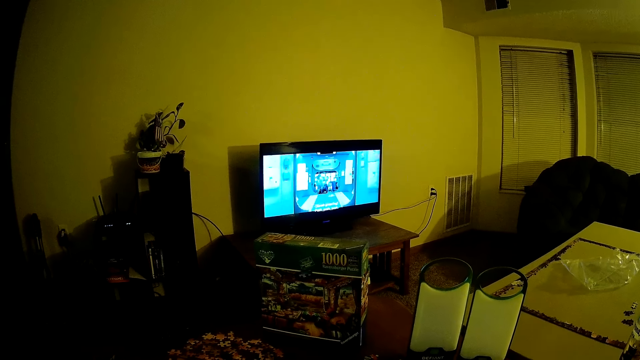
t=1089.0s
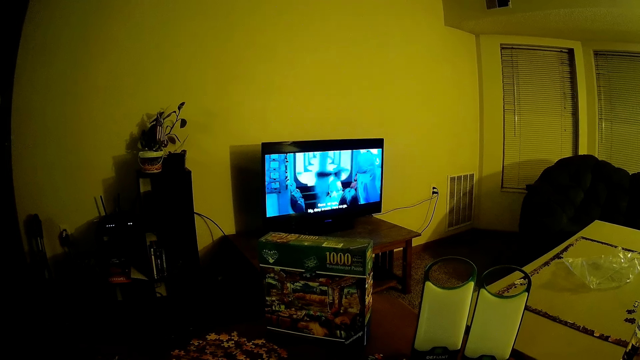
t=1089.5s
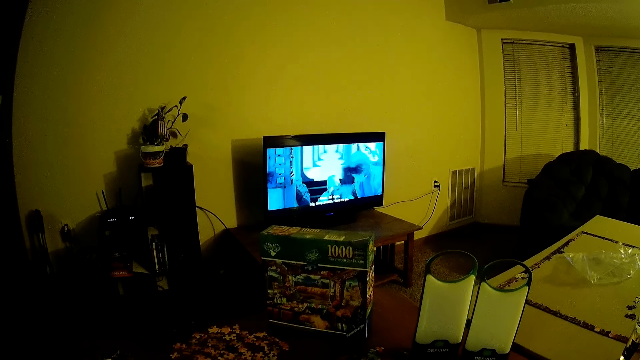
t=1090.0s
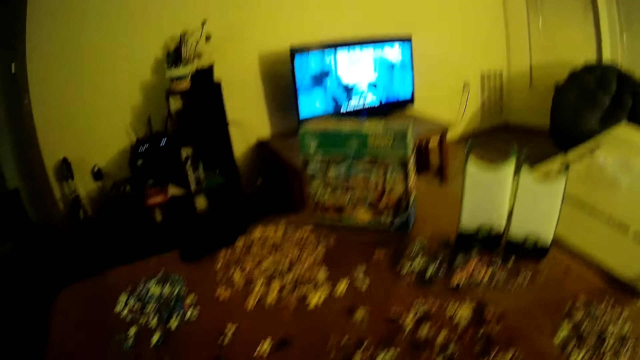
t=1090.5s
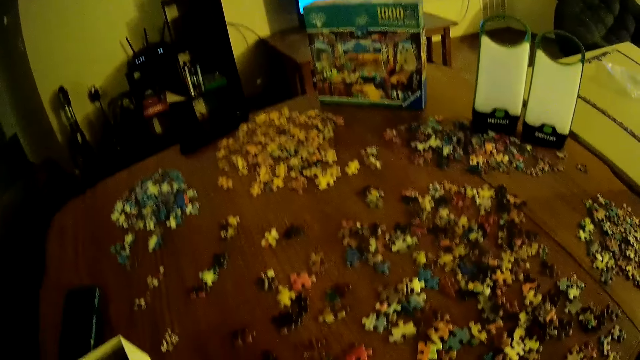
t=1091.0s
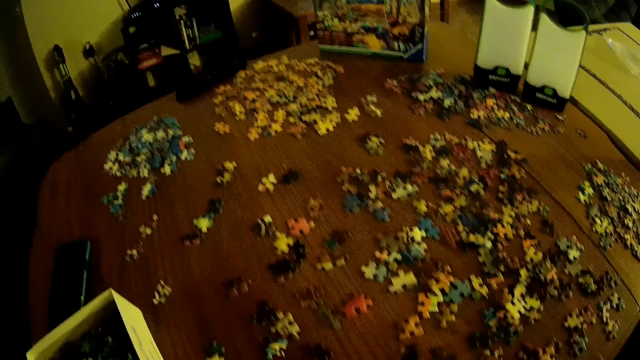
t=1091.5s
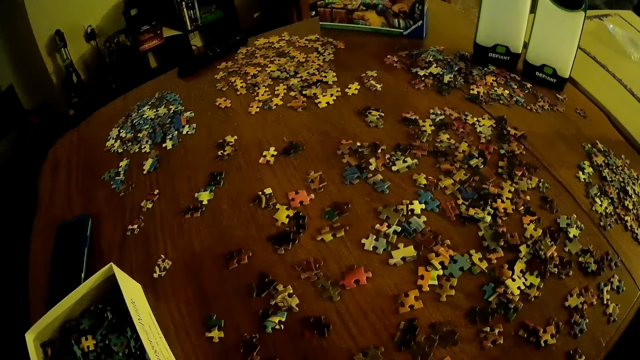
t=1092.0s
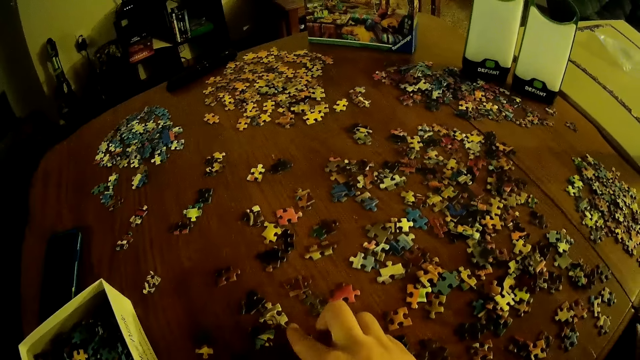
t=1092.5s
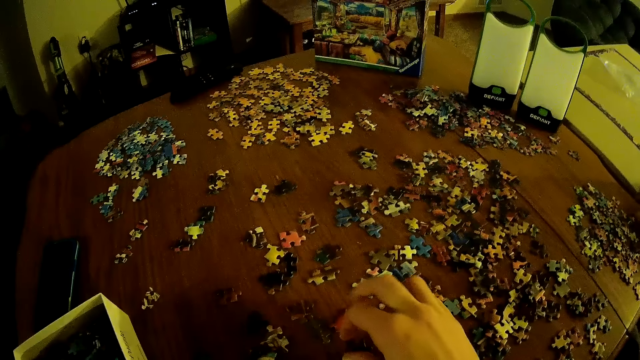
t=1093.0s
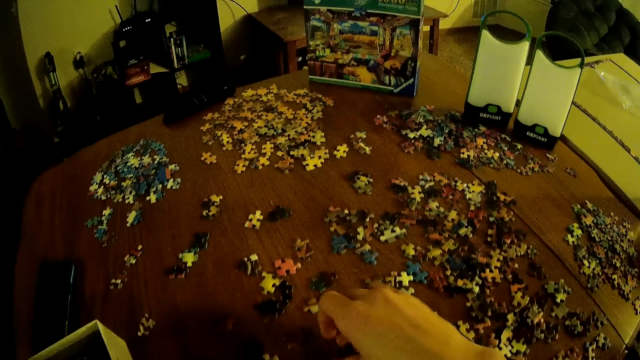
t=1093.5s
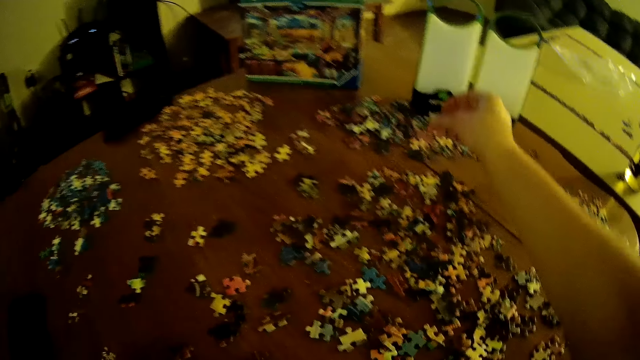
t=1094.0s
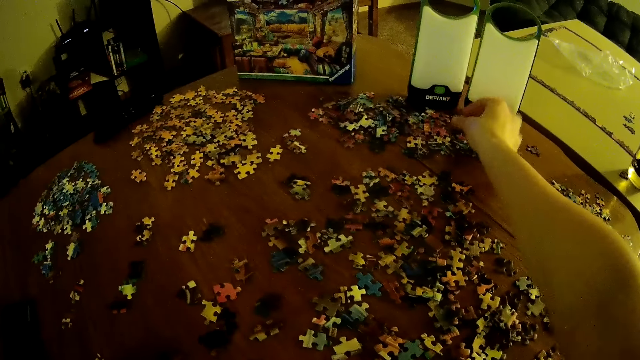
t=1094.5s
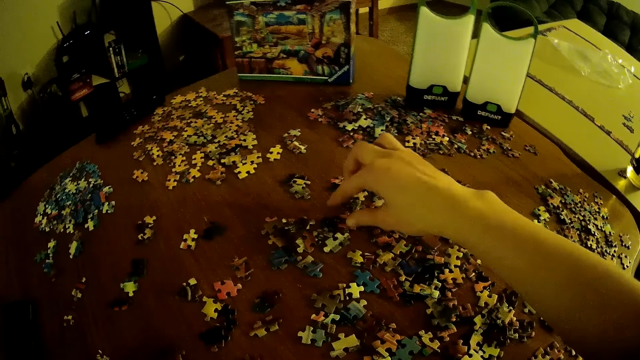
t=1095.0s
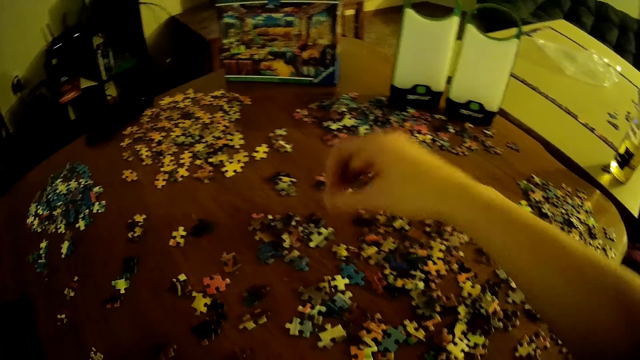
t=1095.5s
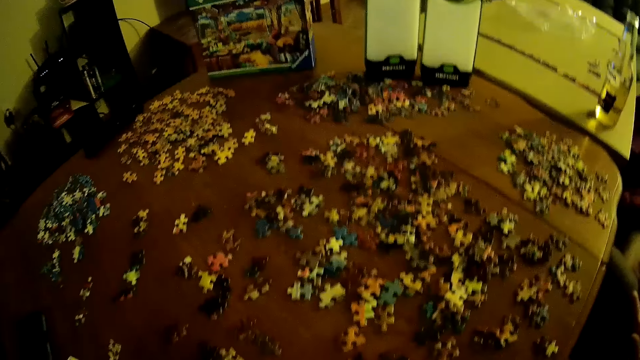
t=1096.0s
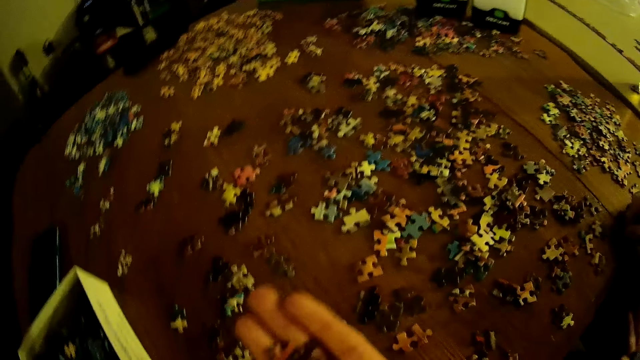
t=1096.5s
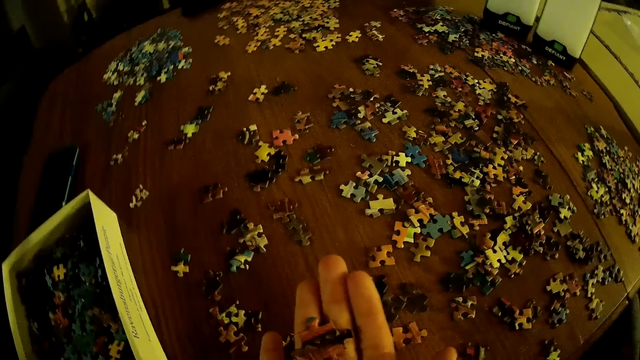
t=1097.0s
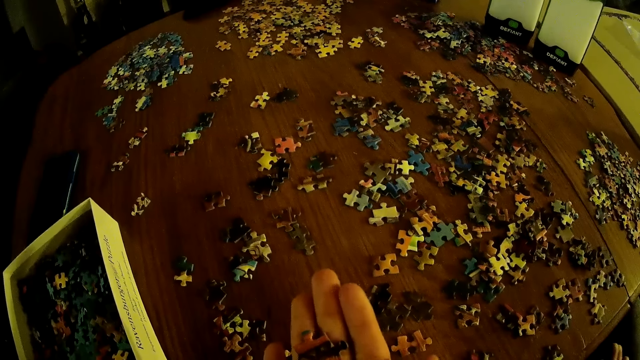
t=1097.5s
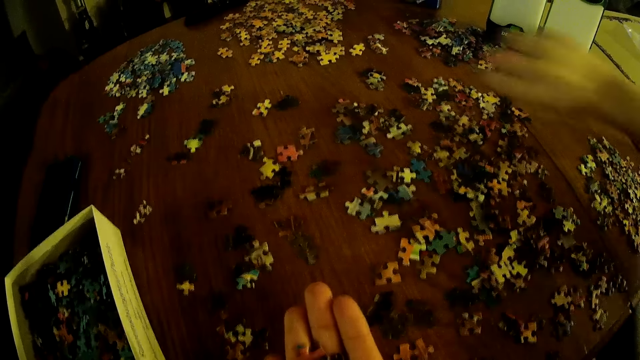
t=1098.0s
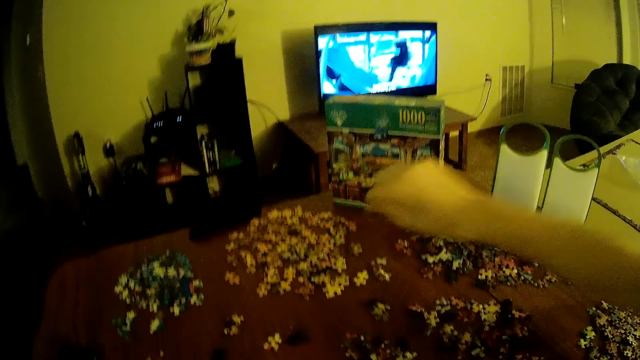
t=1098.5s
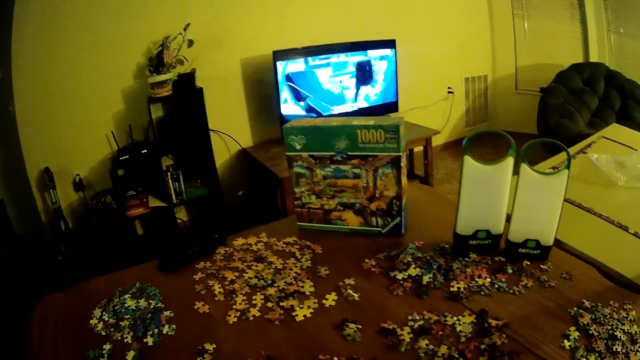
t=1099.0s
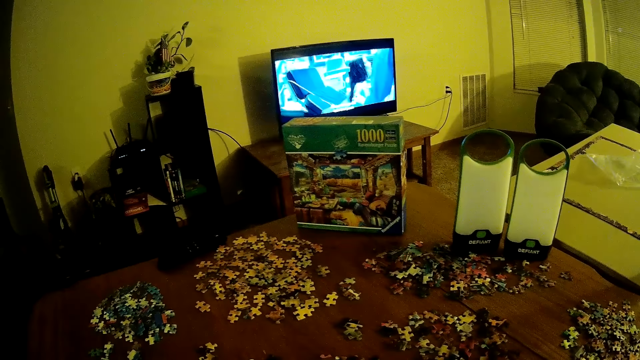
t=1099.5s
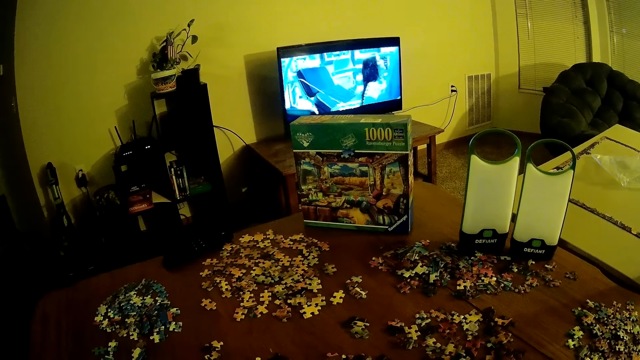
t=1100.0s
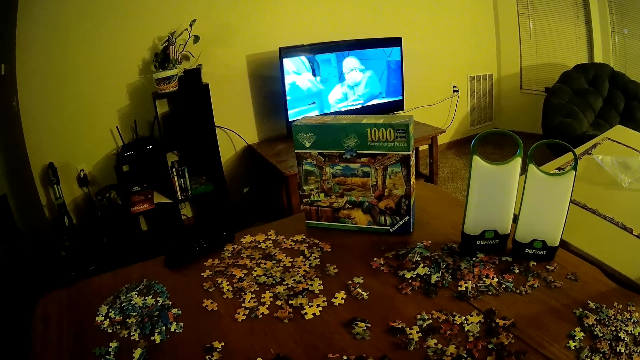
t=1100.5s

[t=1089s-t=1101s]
The camera wearer assembles the jigsaw puzzle. A man assembles the jigsaw puzzle. The camera wearer picks up a playing card. The man picks up a playing card.

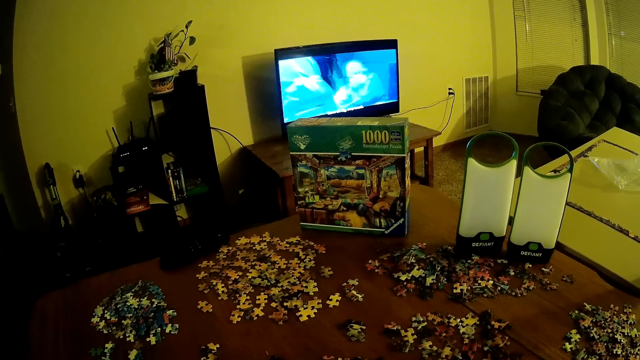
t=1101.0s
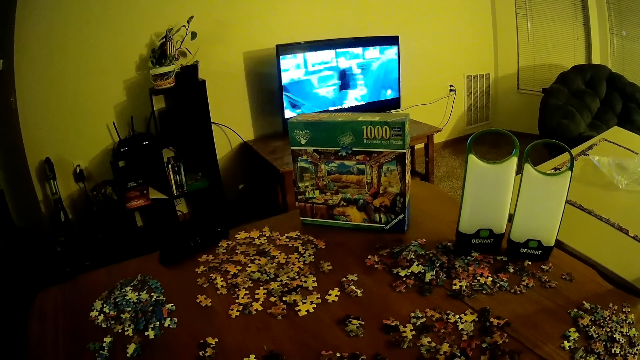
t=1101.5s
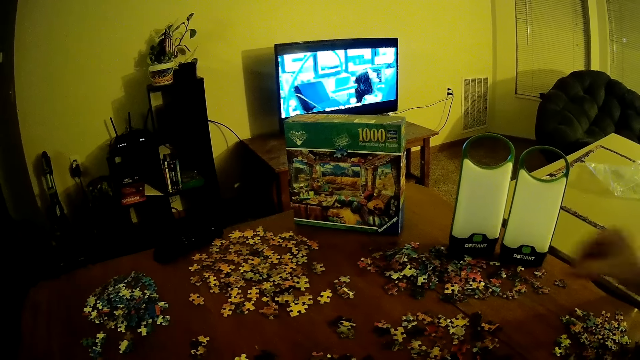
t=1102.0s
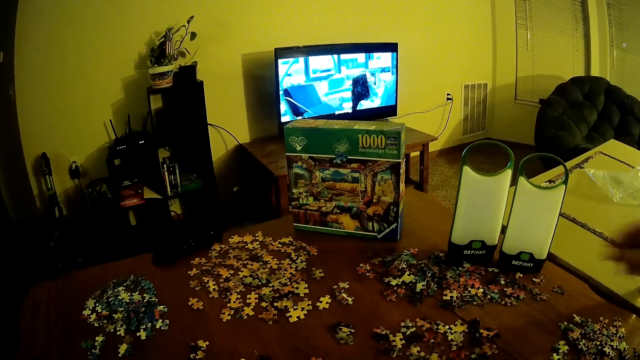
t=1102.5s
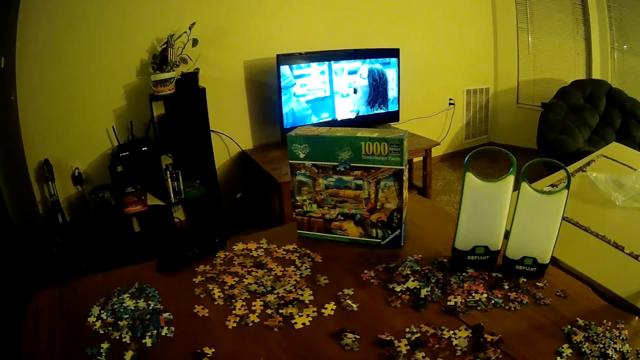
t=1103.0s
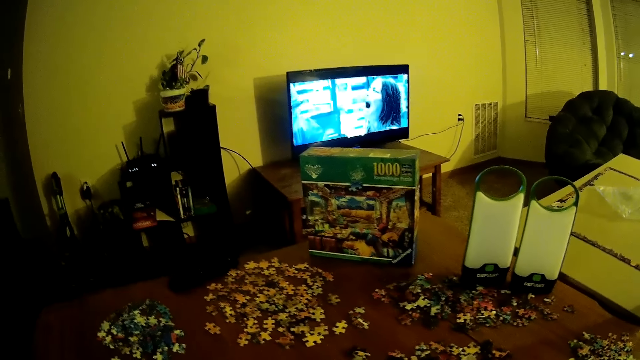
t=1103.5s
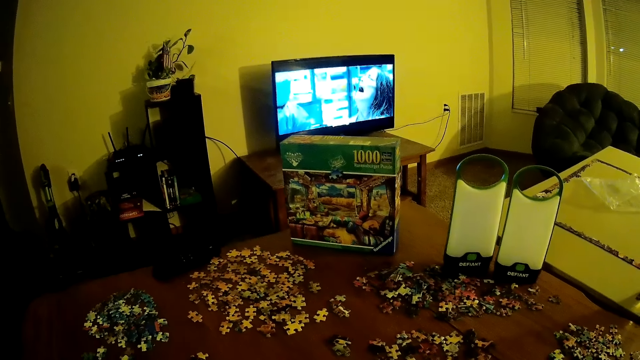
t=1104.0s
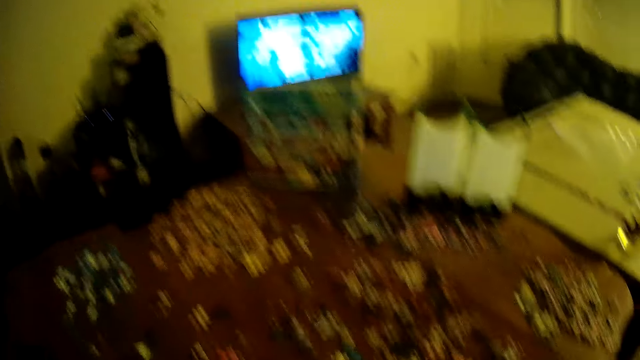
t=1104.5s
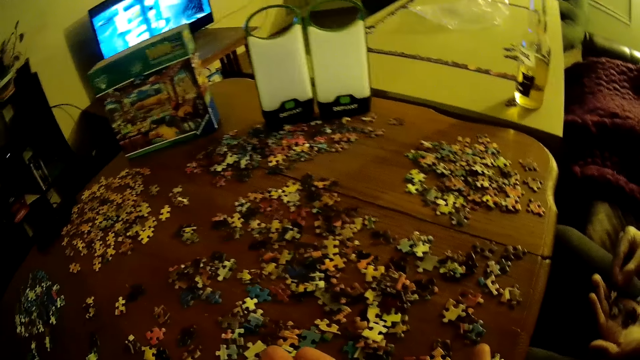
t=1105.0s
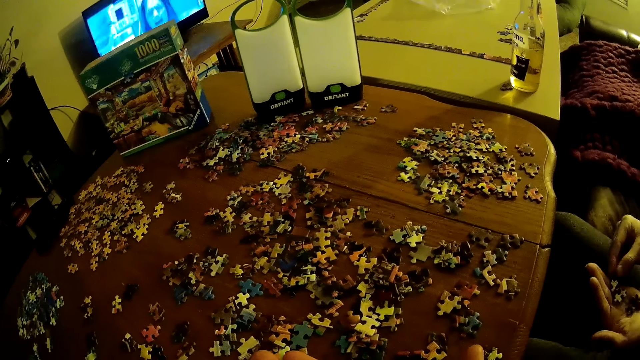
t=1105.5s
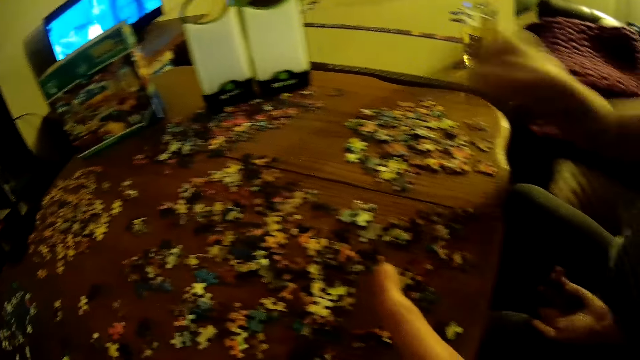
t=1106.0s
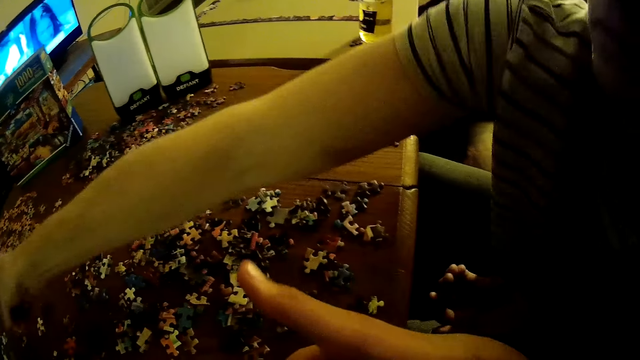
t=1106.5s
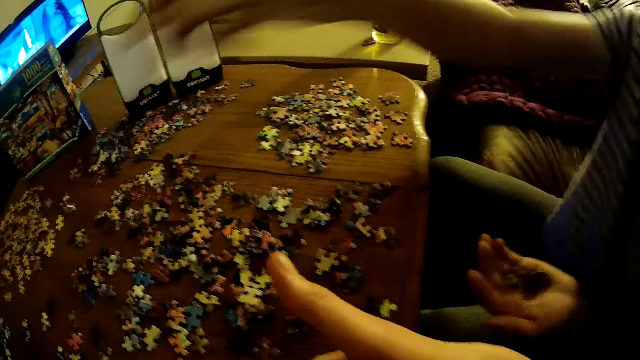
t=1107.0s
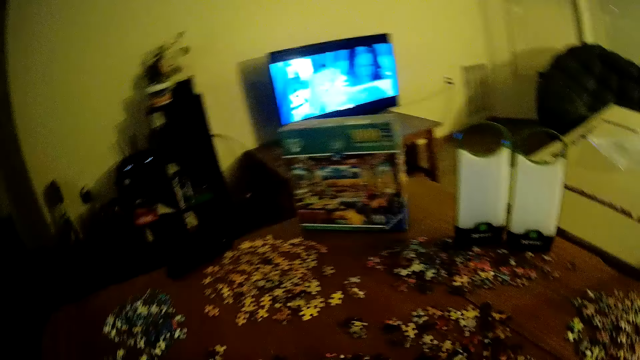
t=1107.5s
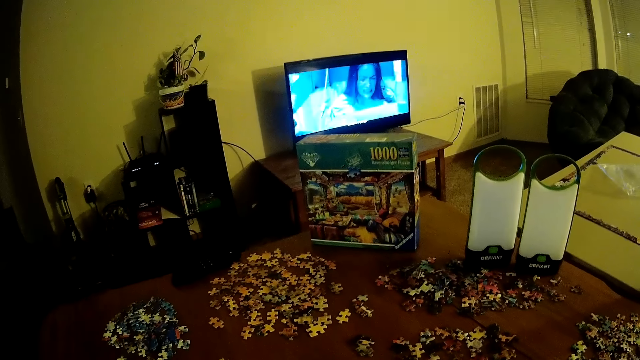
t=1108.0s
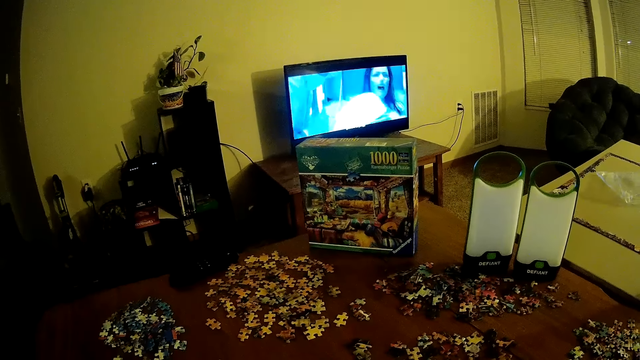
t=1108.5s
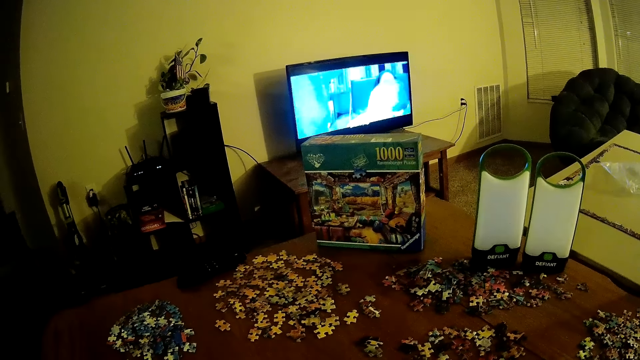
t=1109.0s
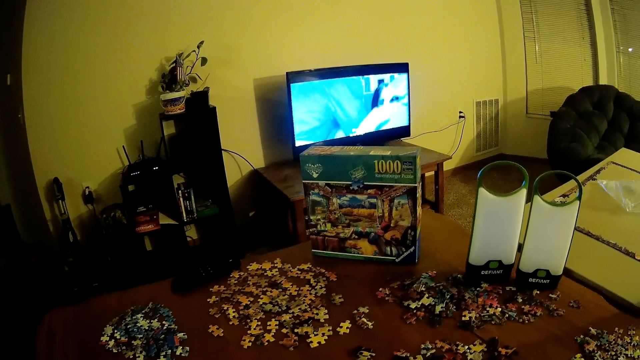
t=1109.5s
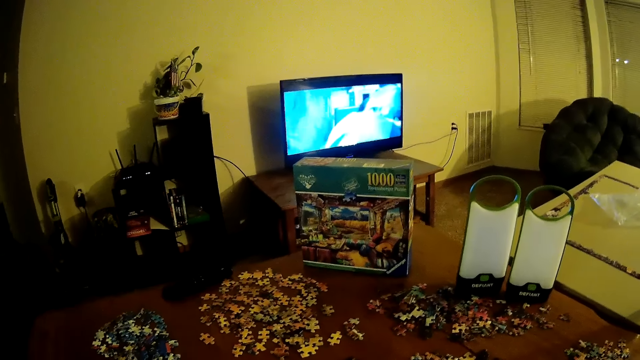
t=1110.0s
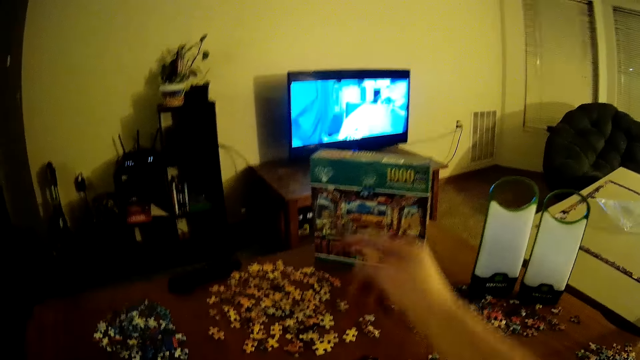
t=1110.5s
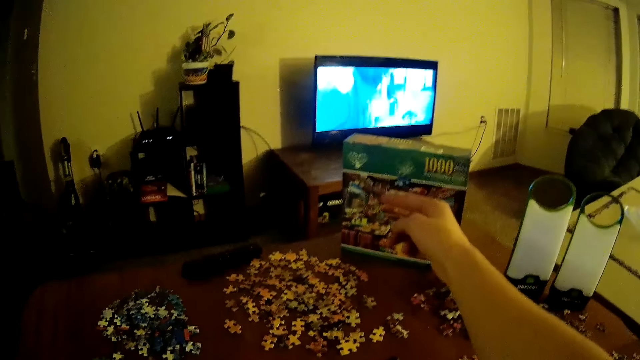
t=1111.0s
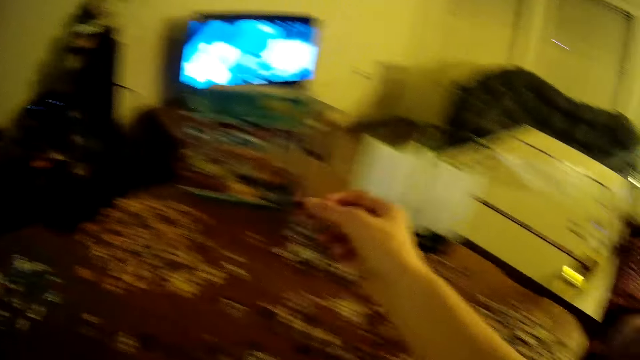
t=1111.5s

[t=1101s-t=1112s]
A man drops down a playing card. The man places the playing card on the table. The man assembles the jigsaw. The camera wearer looks at the man. They look around.
